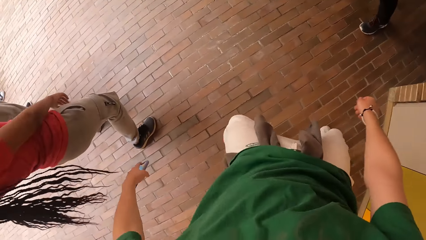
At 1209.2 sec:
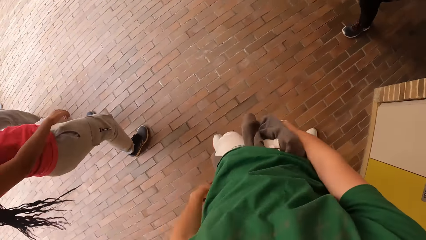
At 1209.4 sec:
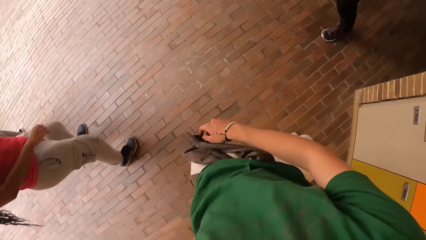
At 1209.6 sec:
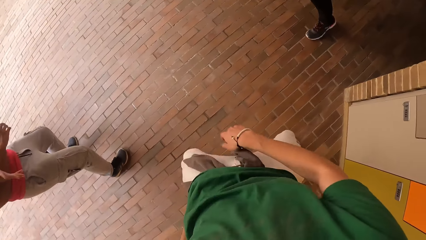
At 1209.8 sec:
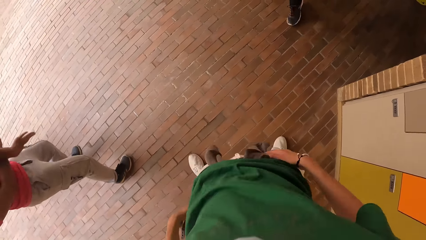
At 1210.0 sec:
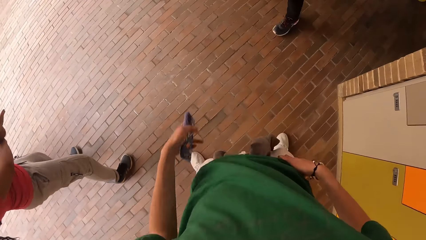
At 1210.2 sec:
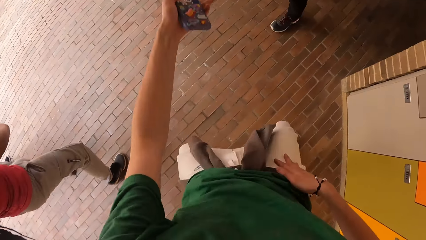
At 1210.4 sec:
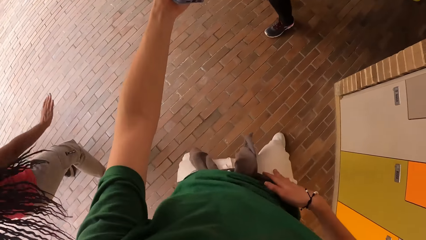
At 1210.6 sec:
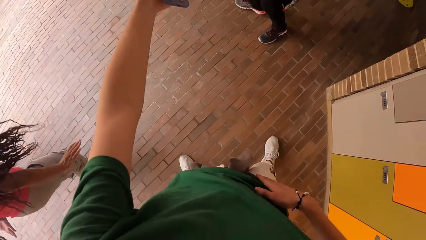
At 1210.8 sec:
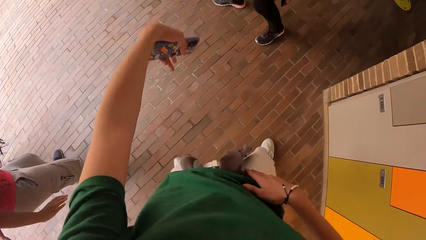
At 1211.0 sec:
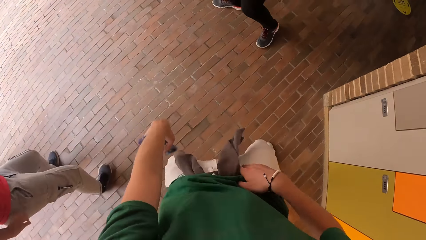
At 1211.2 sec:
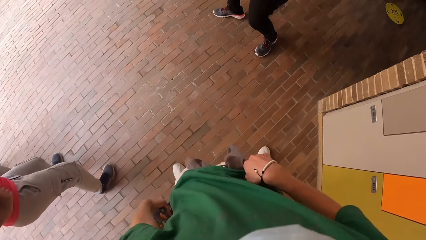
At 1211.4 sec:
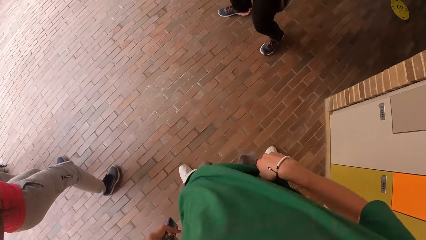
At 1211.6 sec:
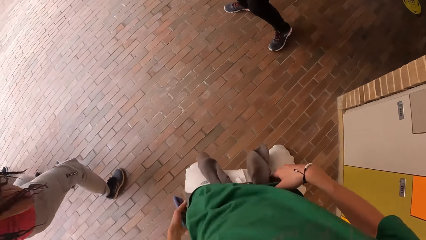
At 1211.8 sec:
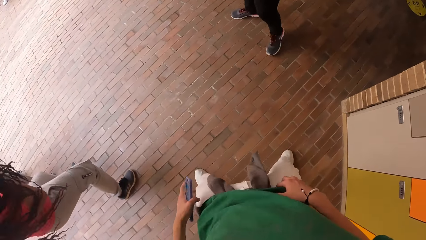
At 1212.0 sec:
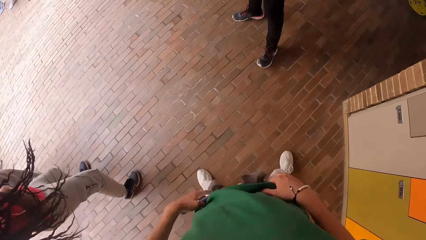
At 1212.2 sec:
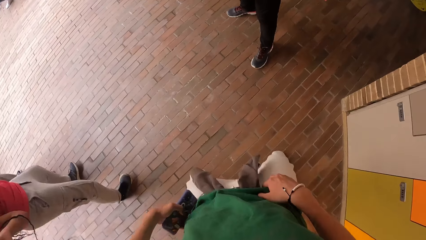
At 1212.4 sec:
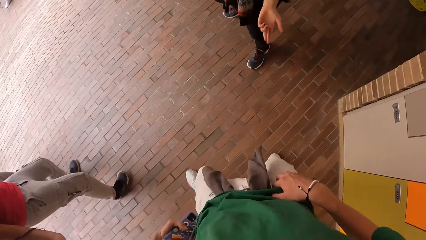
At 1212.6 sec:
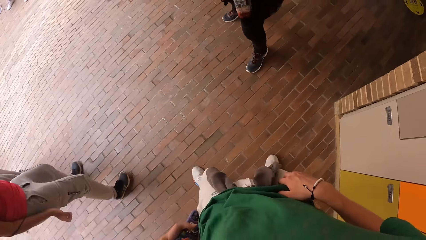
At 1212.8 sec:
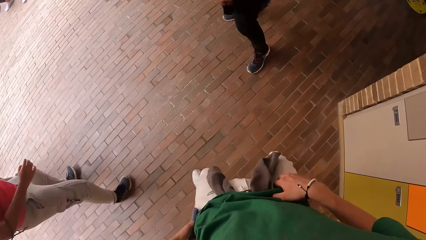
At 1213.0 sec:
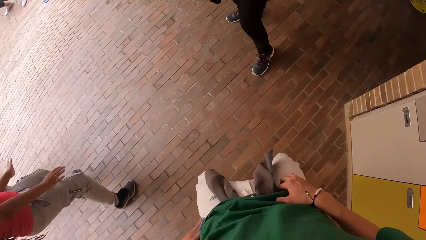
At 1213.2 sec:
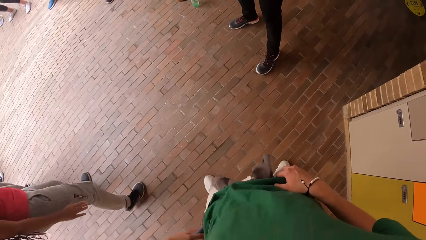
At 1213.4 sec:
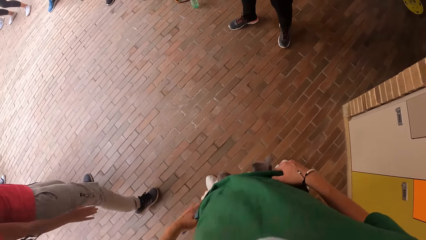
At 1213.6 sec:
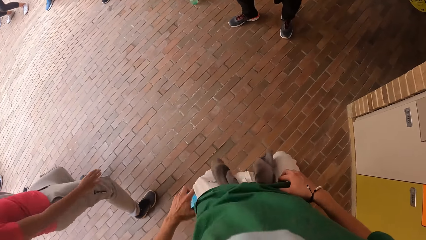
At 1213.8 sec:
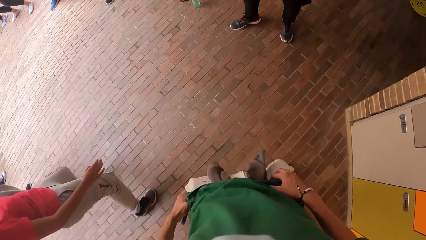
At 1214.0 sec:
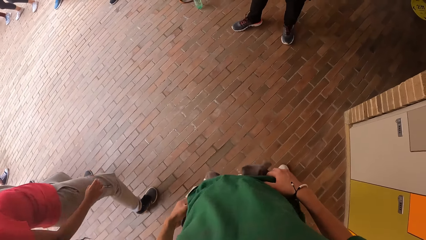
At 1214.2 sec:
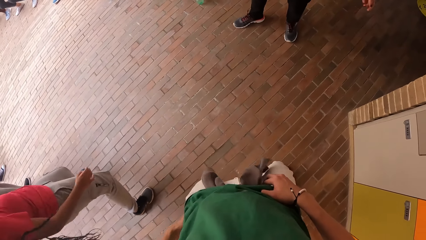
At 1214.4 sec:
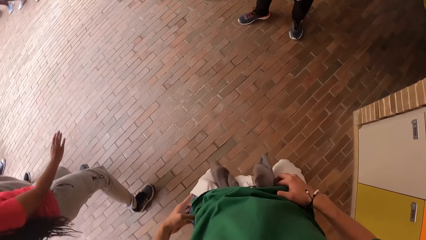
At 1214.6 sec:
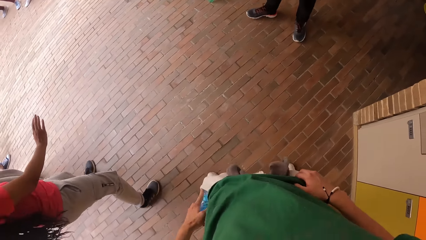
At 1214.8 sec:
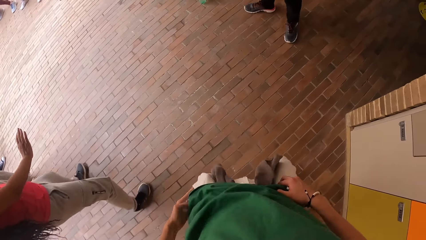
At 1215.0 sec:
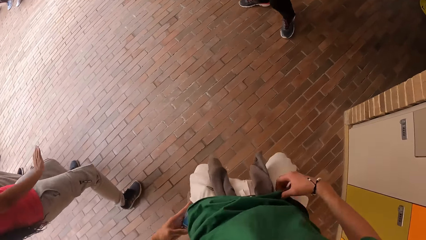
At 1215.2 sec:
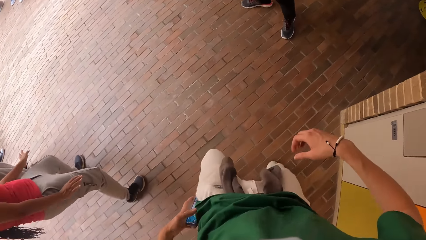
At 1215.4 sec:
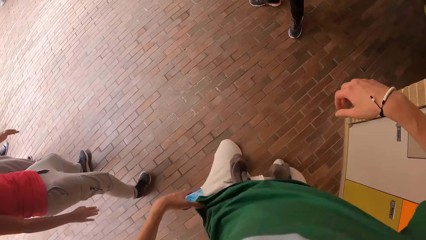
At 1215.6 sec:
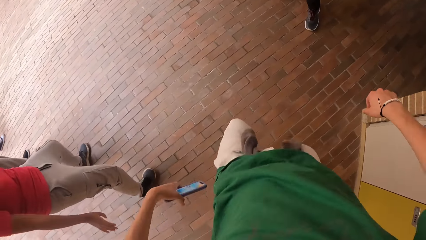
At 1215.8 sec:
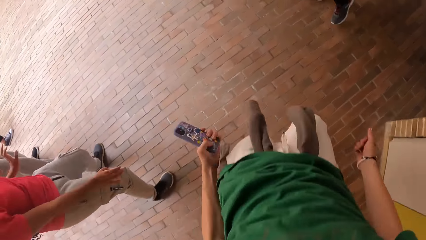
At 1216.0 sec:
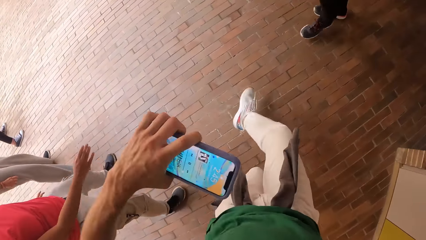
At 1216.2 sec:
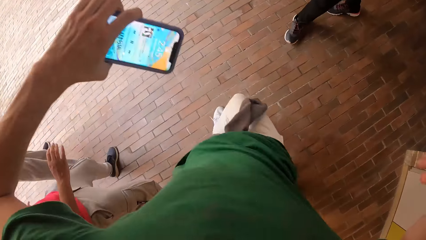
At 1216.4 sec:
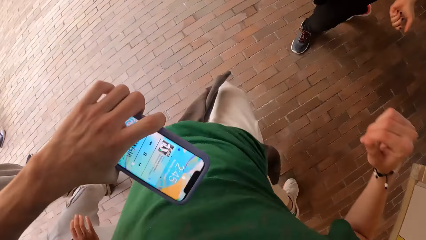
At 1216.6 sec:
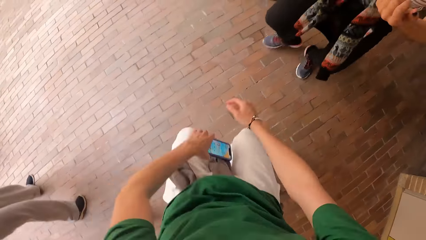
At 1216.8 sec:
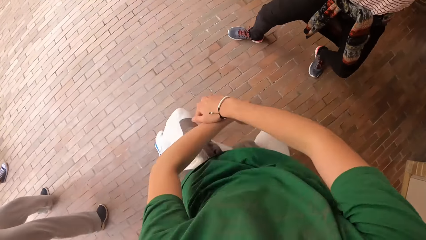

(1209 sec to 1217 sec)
The camera wearer holds his clothes with his right hand. He dips the mobile phone into his pocket with his left hand.

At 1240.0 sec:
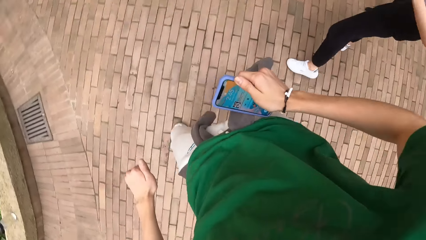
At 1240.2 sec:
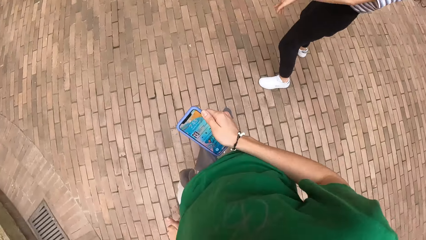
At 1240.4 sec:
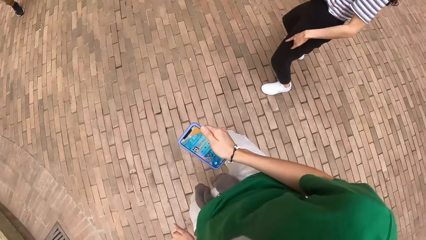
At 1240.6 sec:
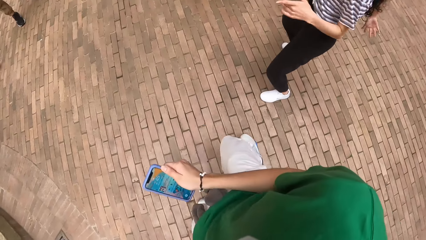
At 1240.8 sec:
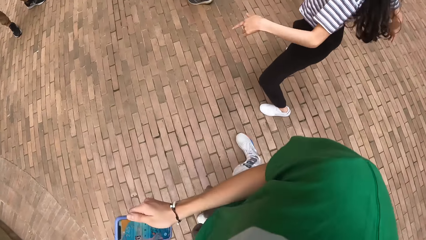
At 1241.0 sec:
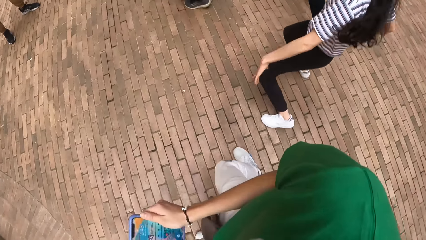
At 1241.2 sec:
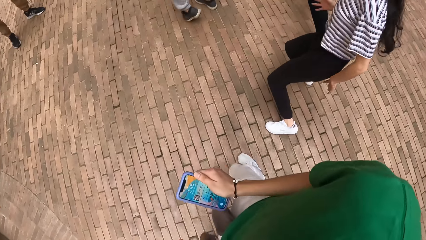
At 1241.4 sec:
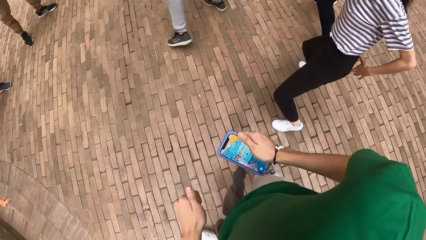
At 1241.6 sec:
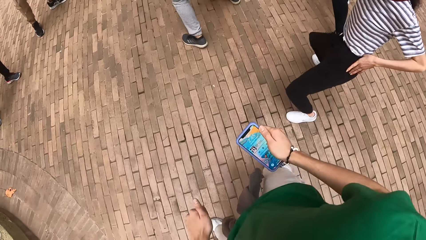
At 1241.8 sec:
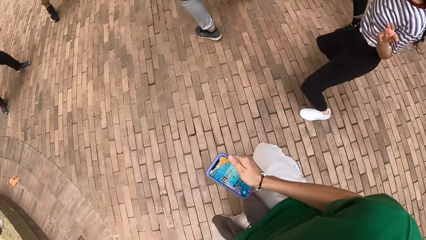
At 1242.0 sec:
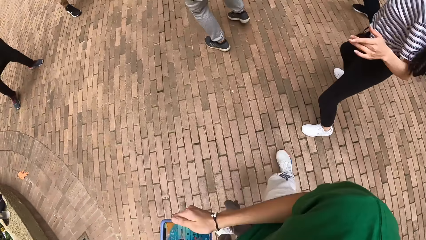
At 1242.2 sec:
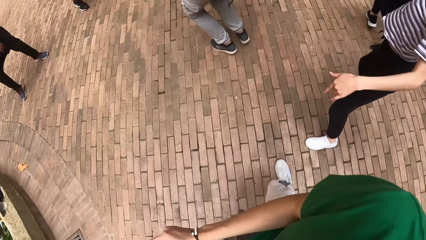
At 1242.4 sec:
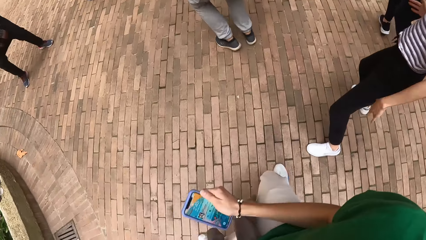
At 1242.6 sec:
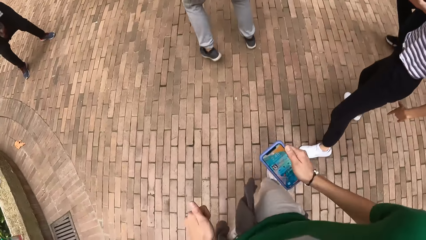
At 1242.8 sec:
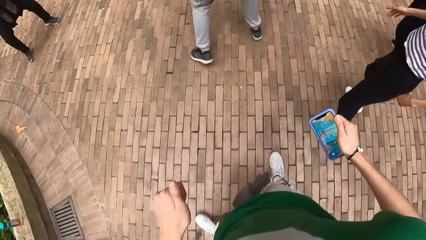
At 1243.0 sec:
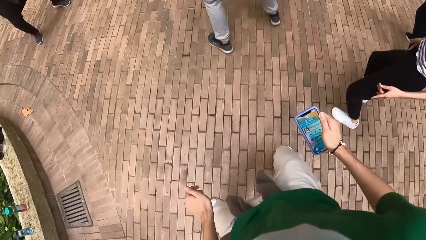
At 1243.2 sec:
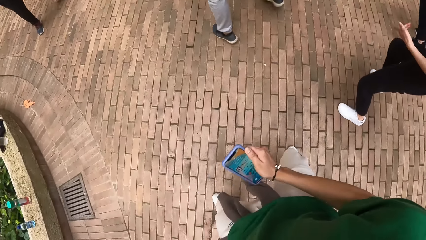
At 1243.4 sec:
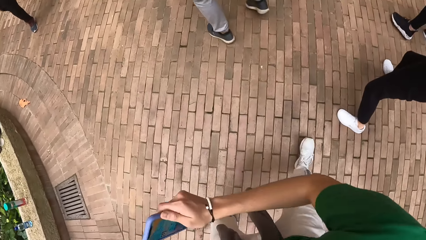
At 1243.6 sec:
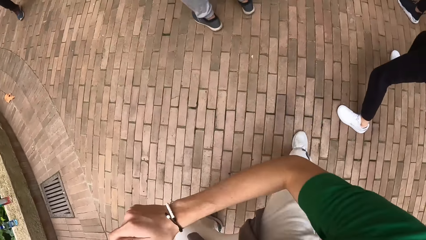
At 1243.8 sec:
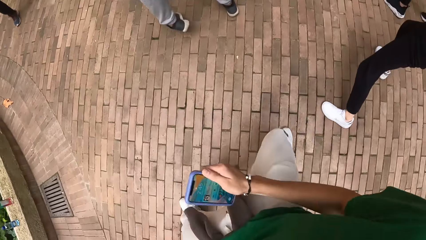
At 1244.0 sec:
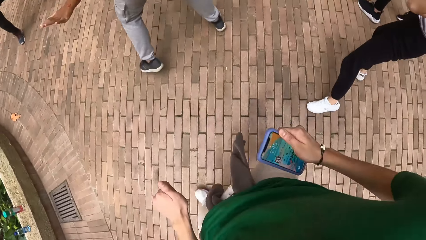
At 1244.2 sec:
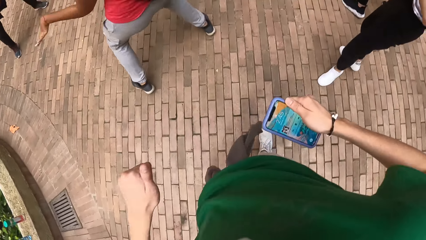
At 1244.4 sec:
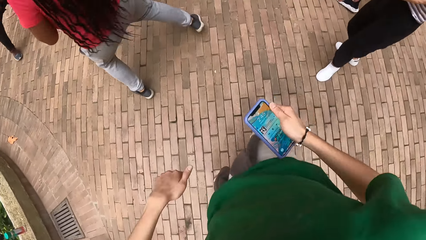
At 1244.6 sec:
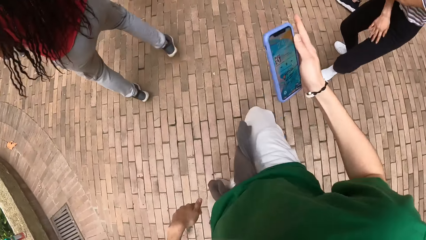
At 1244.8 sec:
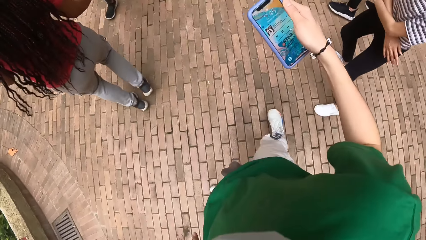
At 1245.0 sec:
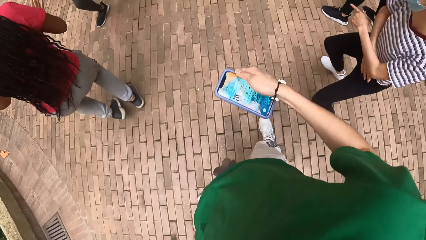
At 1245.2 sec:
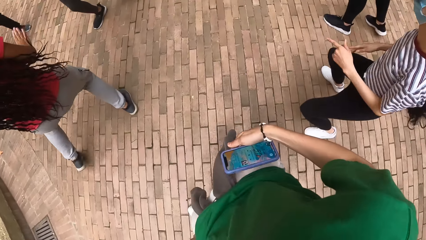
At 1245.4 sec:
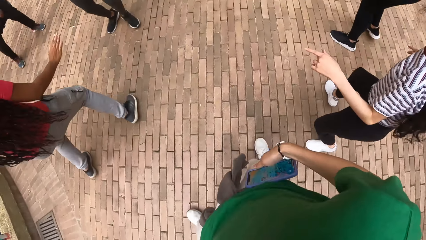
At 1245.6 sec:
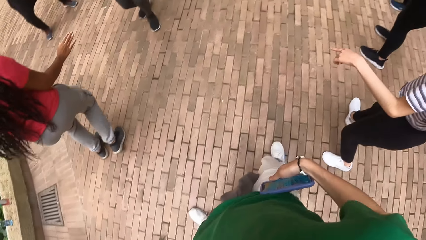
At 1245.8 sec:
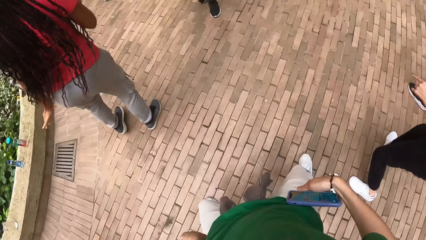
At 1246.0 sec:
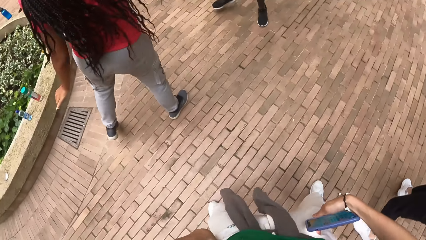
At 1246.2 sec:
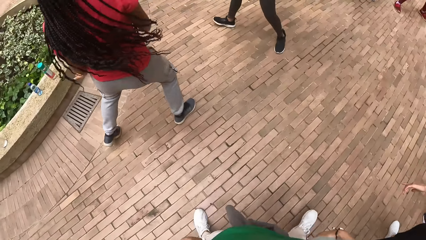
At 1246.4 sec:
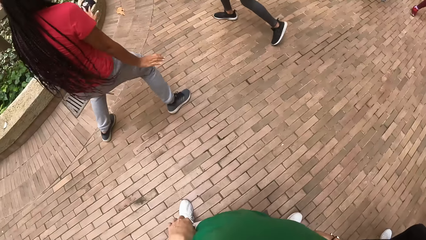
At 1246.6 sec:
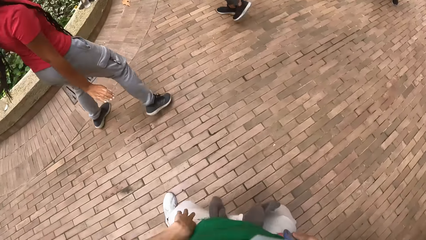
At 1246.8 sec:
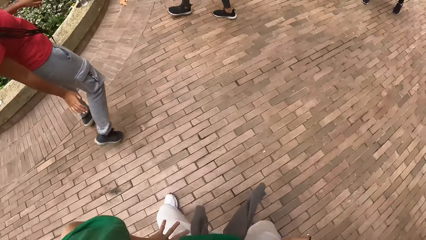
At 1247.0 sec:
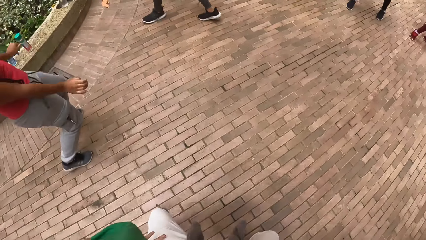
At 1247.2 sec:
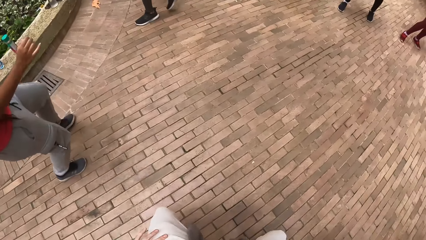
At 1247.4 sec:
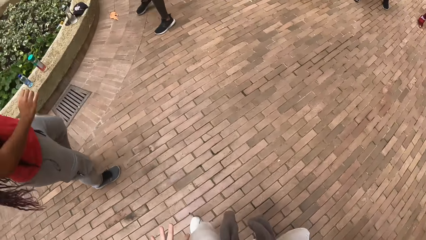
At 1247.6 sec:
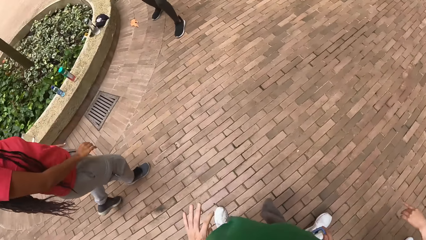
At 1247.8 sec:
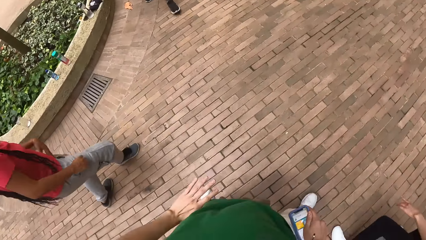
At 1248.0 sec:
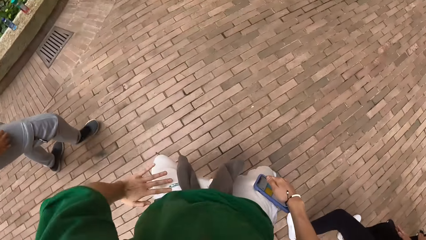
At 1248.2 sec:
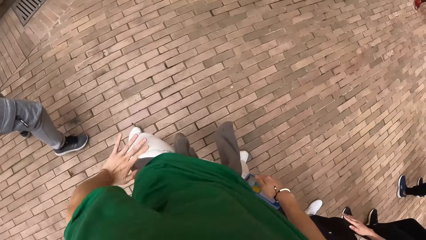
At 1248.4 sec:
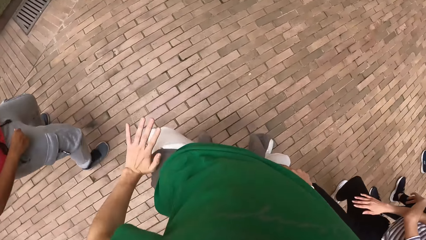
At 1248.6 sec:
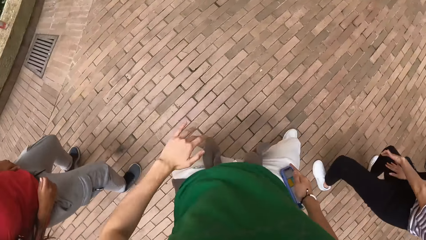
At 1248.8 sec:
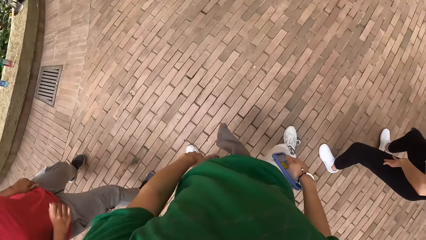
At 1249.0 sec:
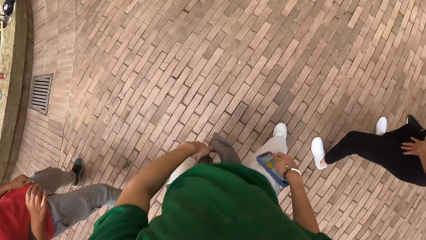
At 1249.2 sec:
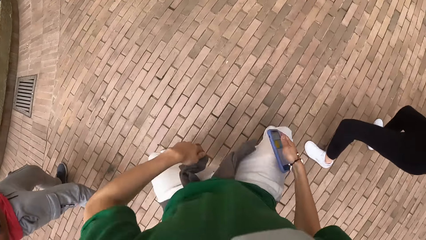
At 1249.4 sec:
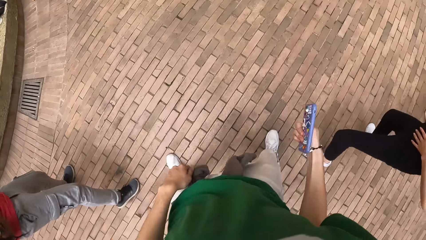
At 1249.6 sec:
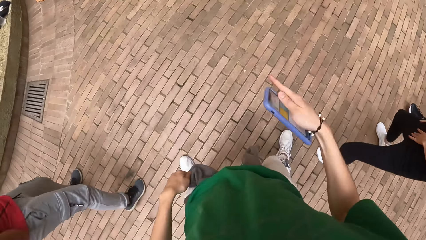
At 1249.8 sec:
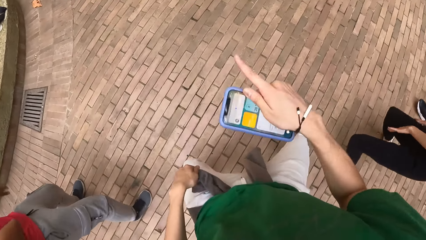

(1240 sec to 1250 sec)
The woman dances past the camera wearer.
